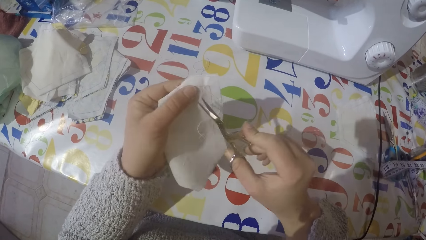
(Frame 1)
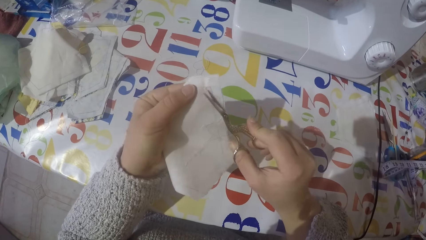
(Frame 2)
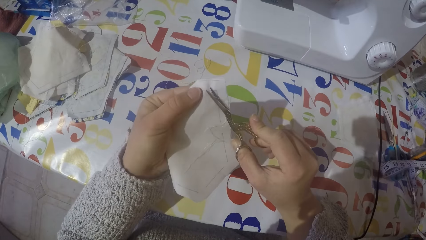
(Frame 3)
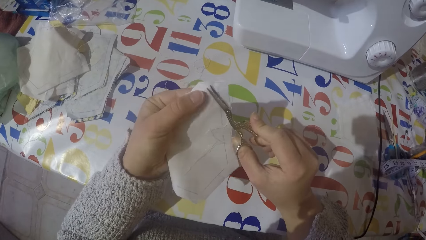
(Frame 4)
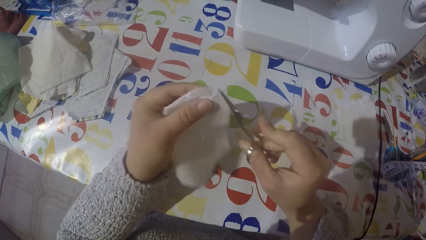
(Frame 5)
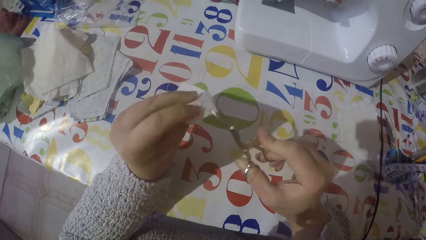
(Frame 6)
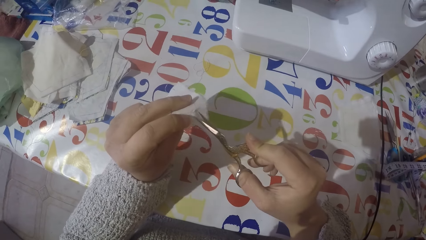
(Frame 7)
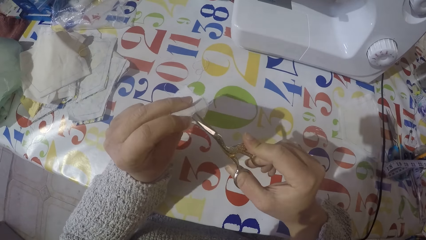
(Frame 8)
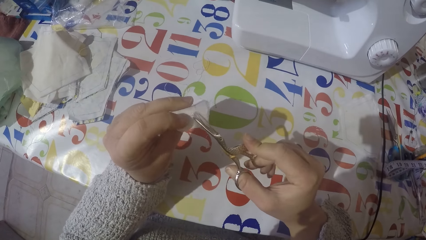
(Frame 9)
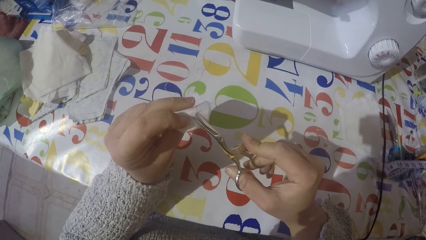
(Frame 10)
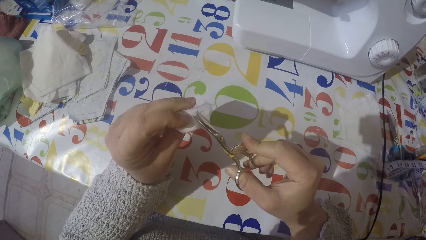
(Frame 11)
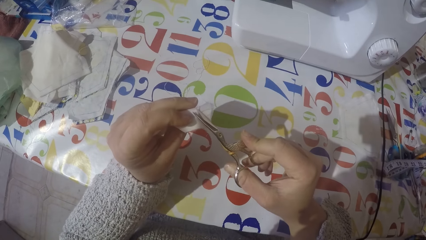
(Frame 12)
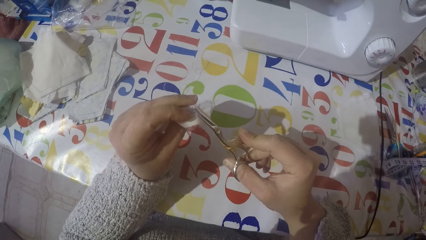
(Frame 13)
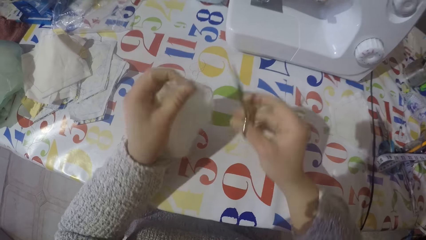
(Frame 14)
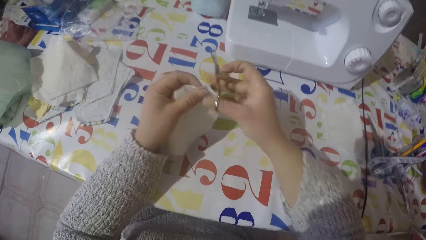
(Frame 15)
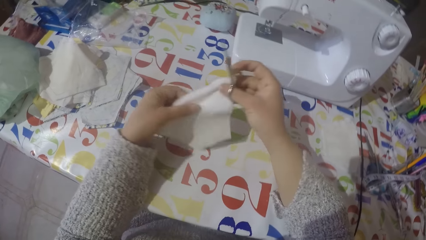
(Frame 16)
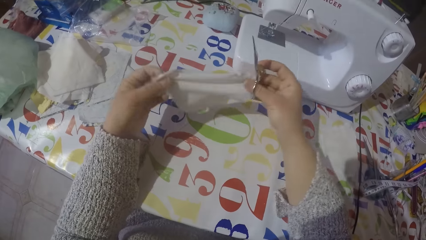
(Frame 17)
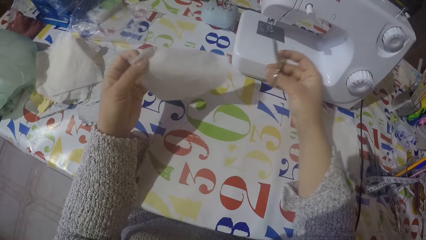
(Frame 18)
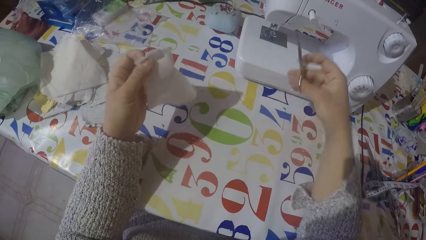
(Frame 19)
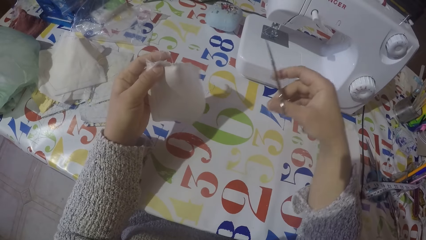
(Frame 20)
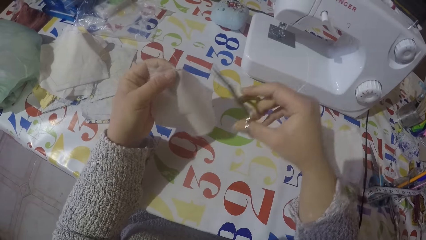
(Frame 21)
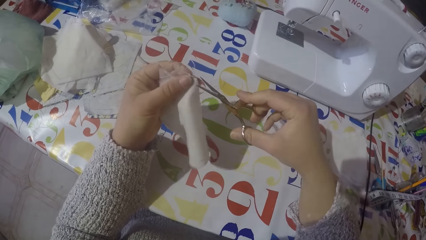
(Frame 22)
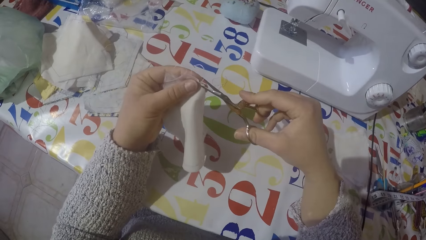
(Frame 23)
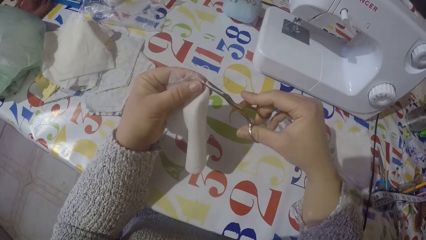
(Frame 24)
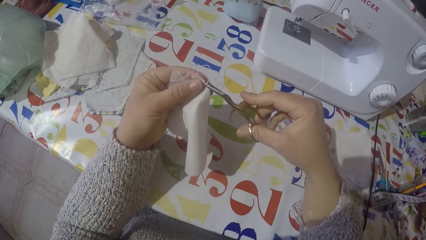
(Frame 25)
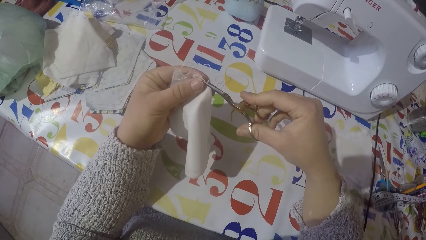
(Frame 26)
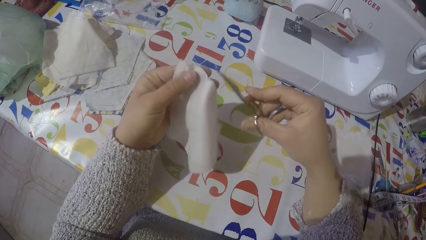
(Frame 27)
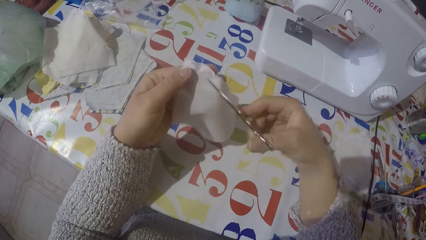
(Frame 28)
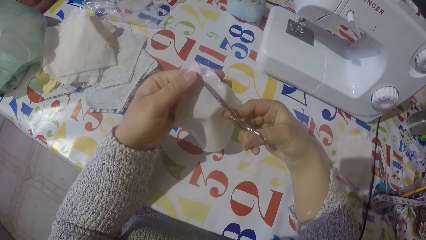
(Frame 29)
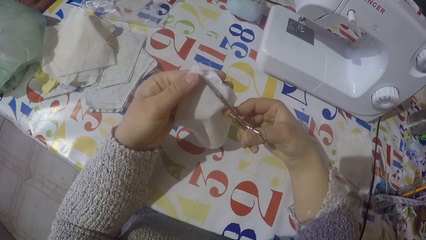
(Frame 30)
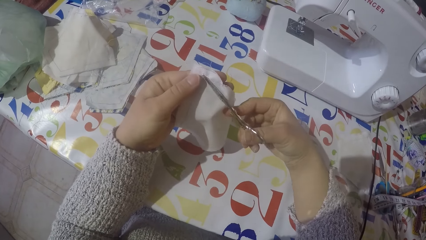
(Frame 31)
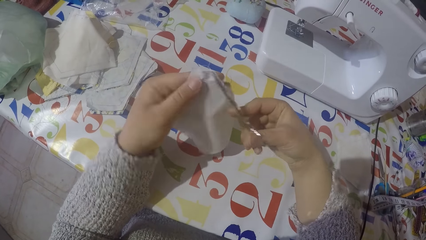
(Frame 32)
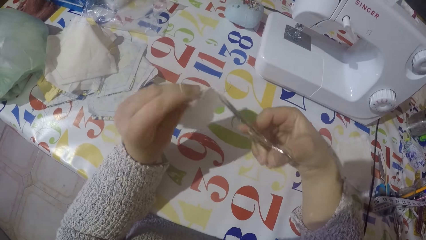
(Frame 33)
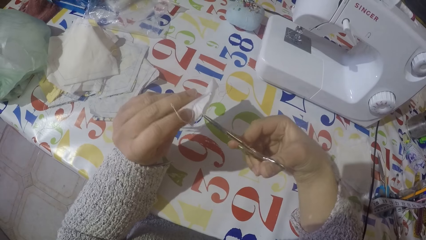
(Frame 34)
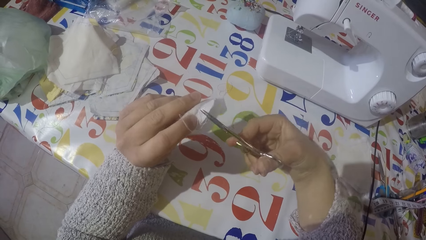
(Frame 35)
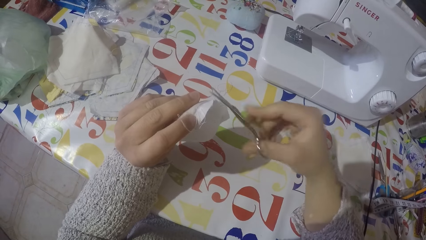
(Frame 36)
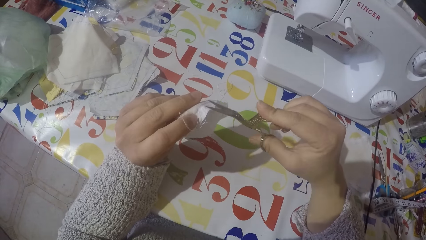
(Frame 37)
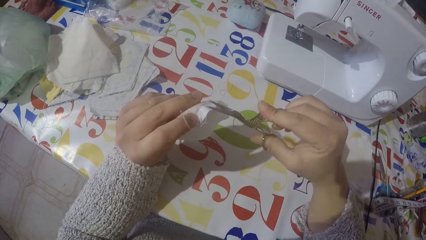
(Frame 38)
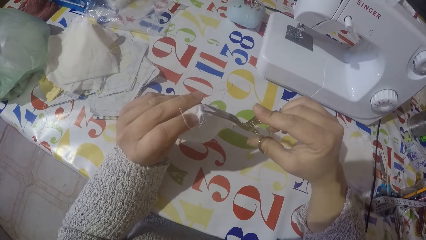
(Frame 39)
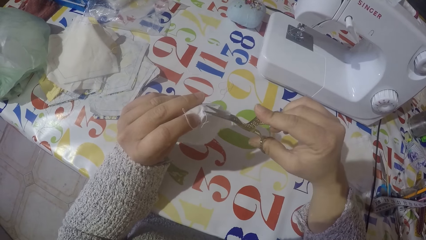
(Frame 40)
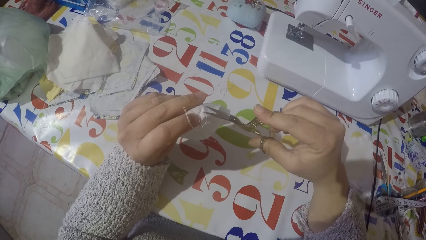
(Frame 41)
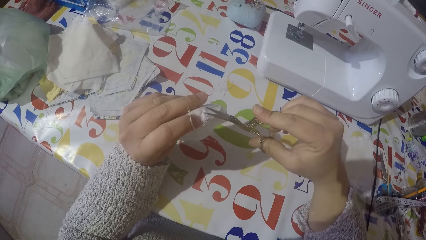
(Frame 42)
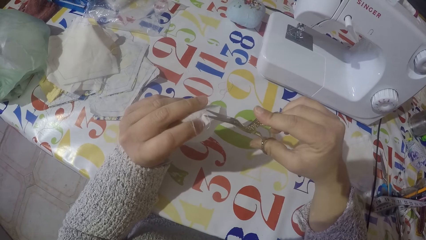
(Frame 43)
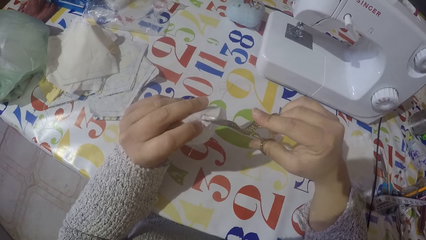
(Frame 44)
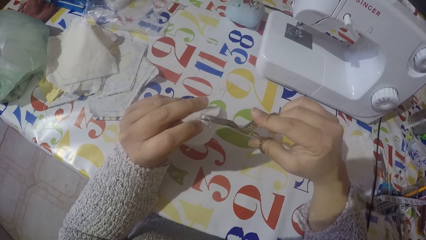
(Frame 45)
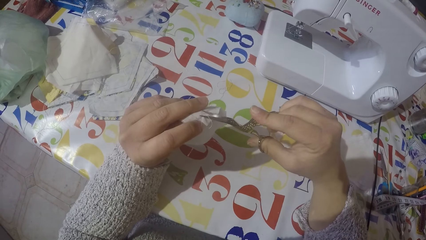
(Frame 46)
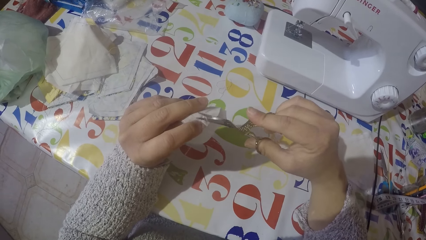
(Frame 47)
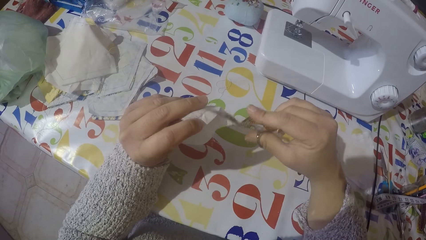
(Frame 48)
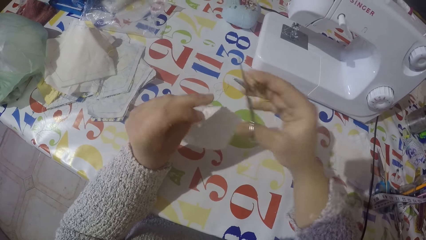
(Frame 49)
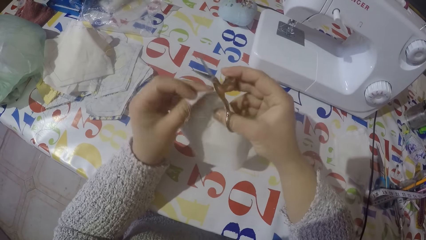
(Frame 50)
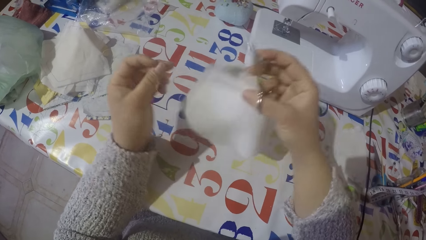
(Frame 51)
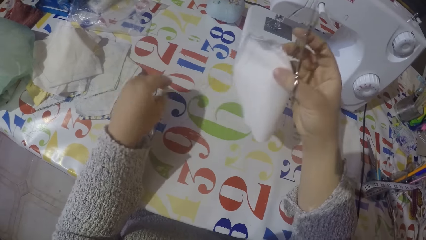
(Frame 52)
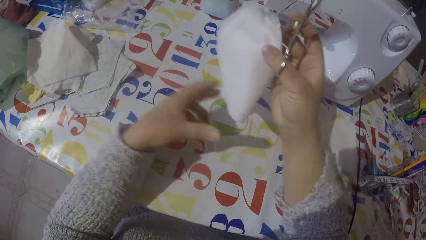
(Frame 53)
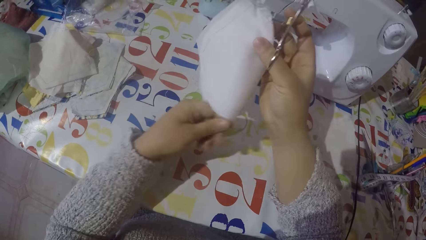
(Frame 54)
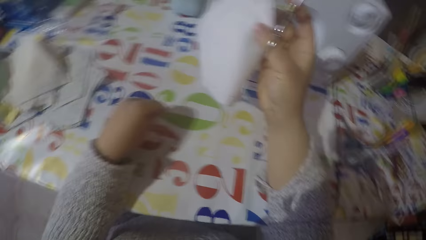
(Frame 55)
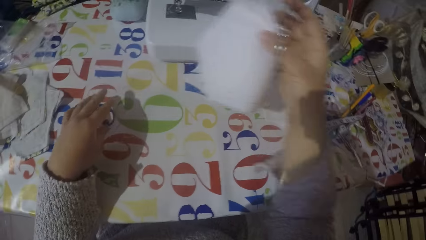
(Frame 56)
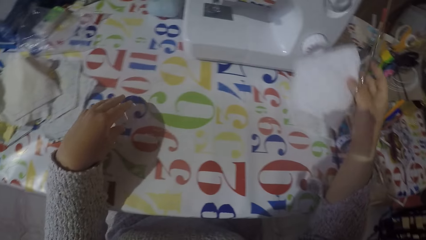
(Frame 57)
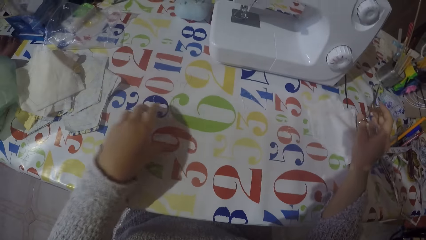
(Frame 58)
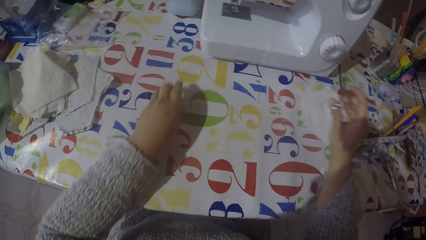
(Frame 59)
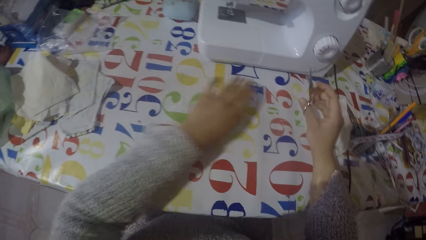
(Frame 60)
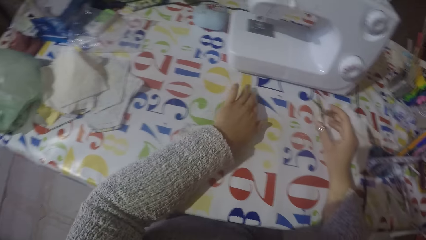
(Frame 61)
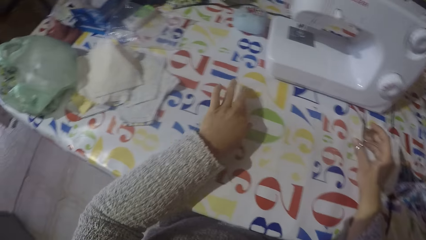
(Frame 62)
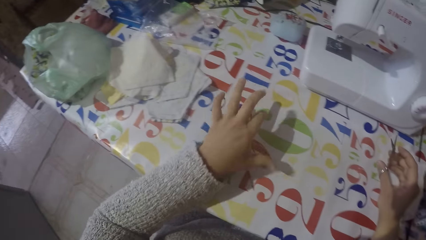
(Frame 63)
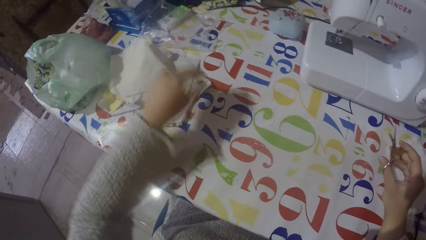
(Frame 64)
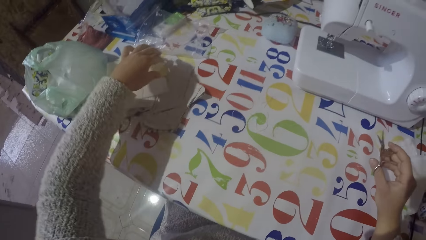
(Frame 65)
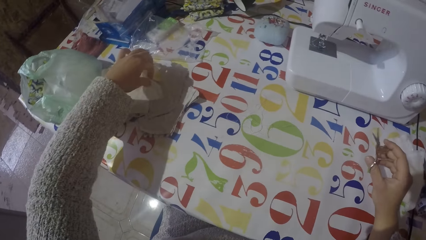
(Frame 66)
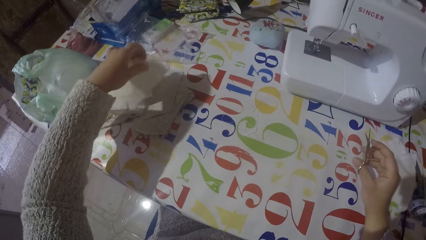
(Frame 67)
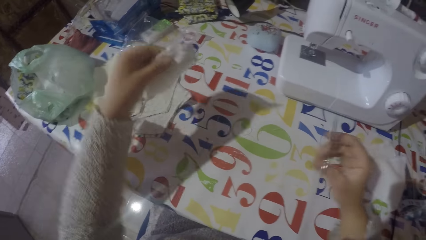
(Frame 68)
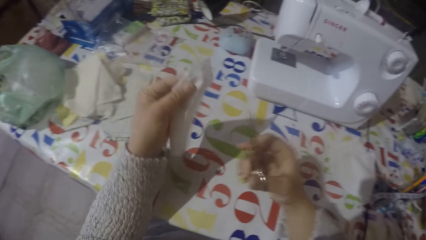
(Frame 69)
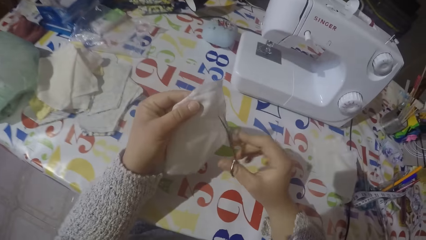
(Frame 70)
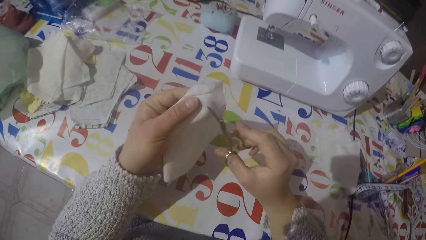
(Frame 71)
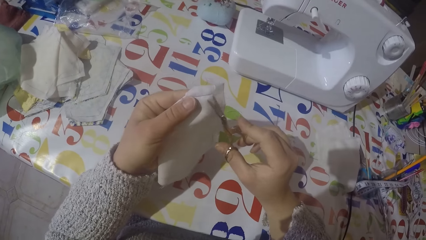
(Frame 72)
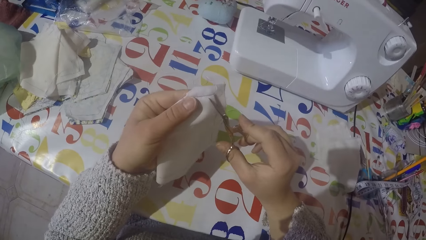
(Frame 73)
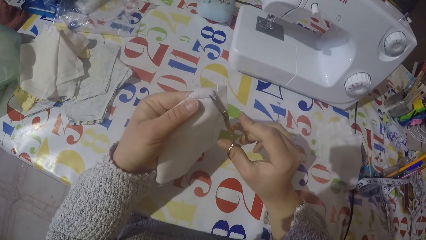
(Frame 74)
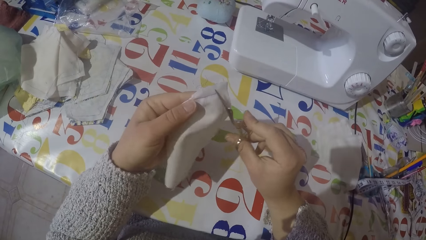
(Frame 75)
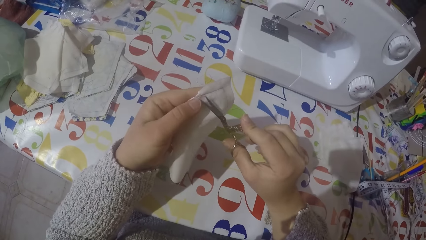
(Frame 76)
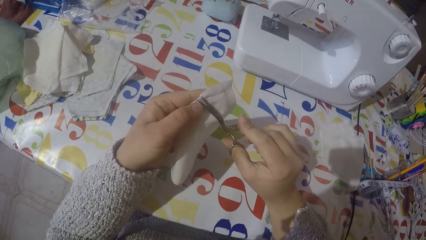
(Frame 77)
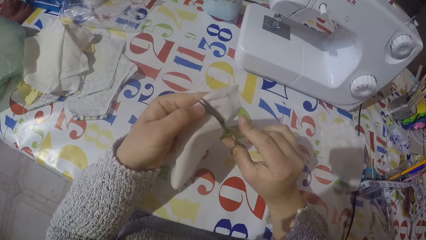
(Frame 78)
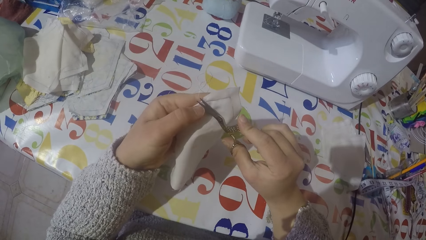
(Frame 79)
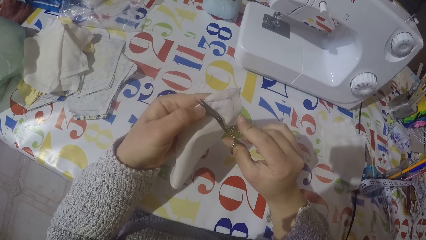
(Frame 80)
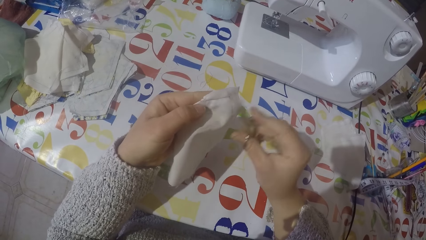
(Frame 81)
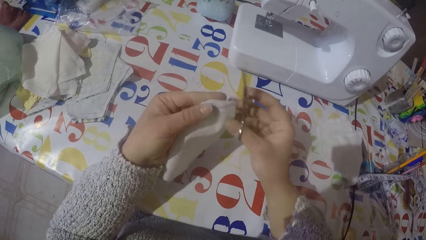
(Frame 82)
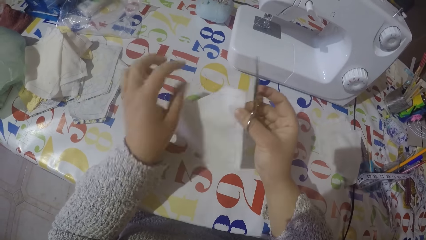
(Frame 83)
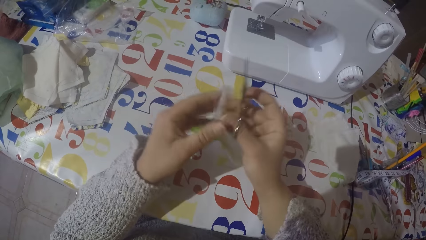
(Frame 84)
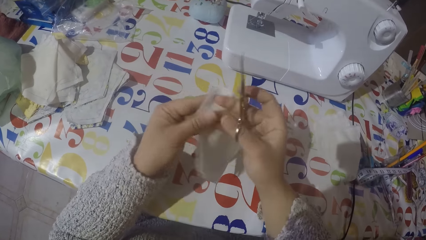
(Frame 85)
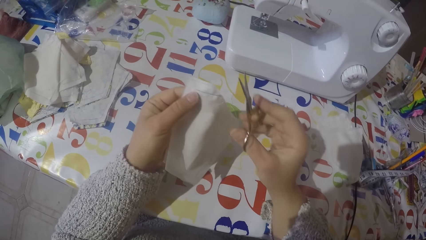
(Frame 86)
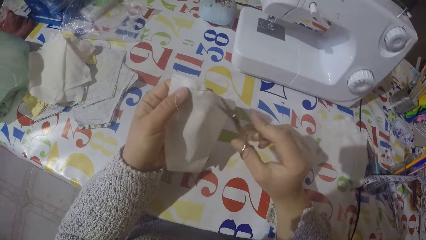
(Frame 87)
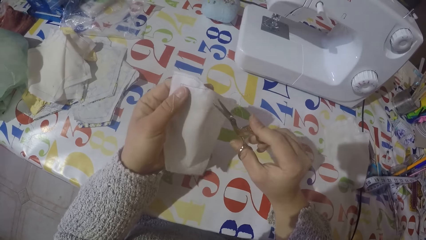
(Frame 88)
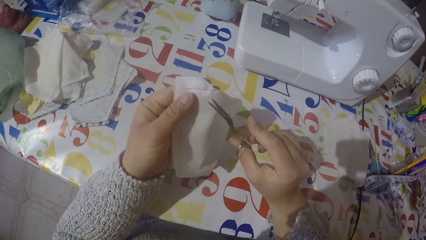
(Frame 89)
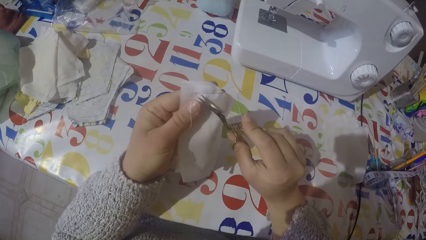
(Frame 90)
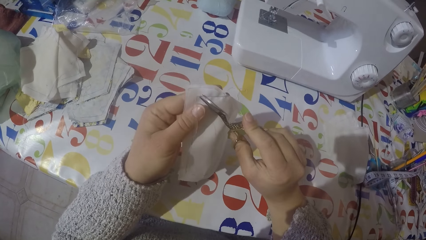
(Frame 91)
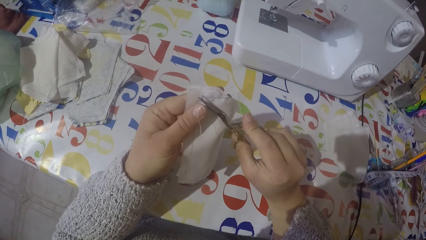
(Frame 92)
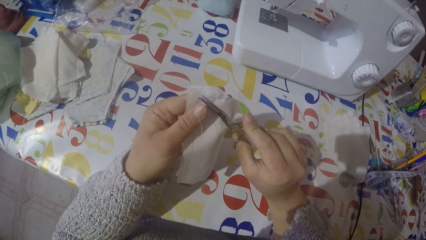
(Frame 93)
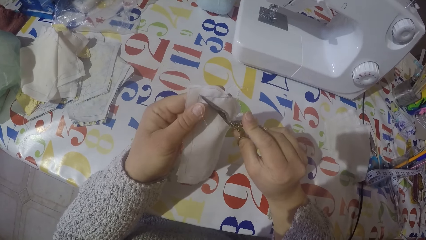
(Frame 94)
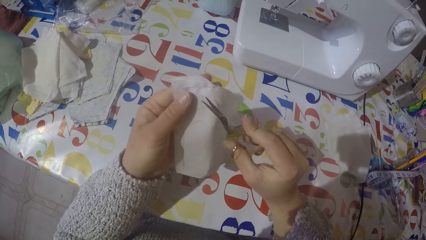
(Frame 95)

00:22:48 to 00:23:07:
The camera wearer stretches the piece of cloth. He holds the piece of cloth with both hands. He cuts the thread on the piece of cloth using the scissors. He pulls the sewing threads with his left hand. He puts the piece of cloth on the table with his right hand. He moves the thread on the table with his left hand. He wipes the table with his left hand. He picks up another piece of cloth with his left hand. He cuts the thread in the piece of cloth using the scissors. He turns the piece of cloth in his hand. He cuts the thread on the piece of cloth using the scissors.
